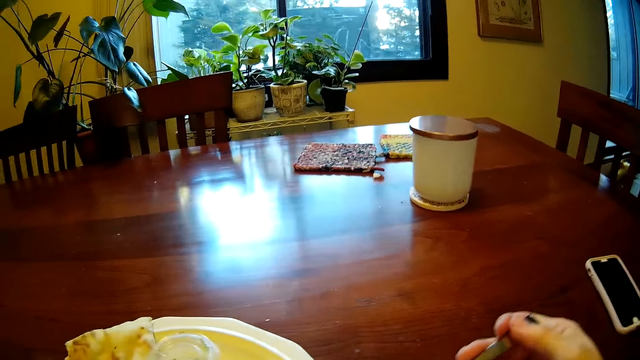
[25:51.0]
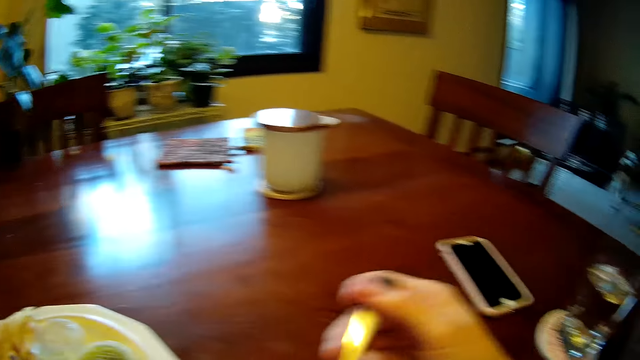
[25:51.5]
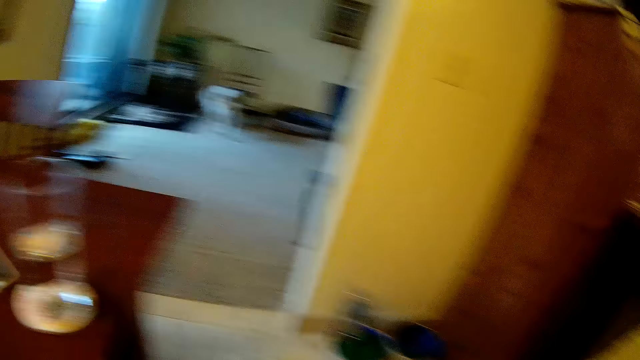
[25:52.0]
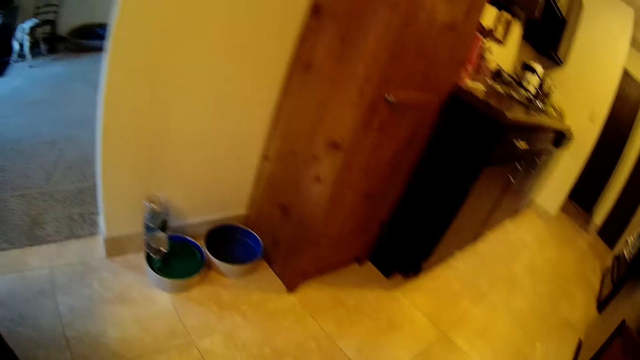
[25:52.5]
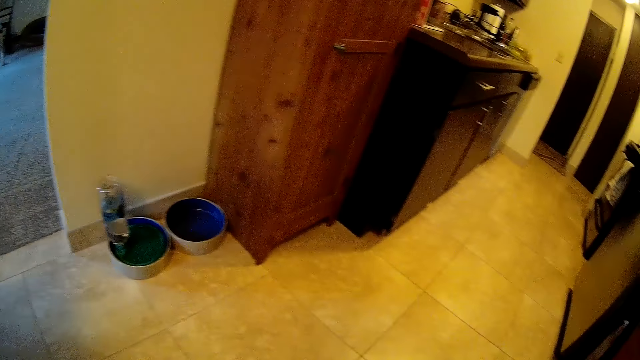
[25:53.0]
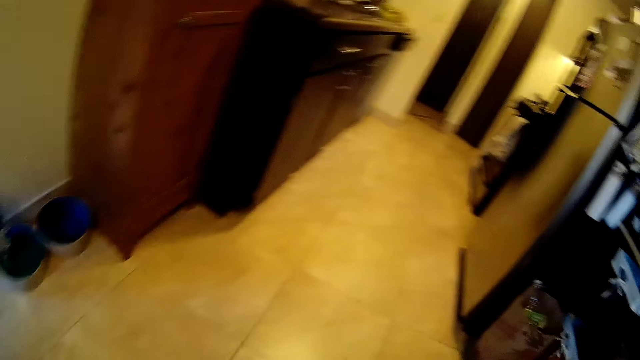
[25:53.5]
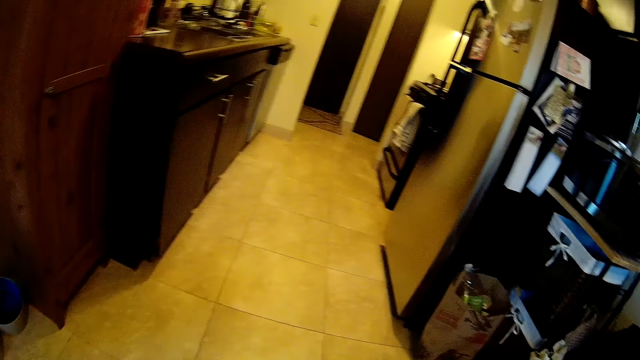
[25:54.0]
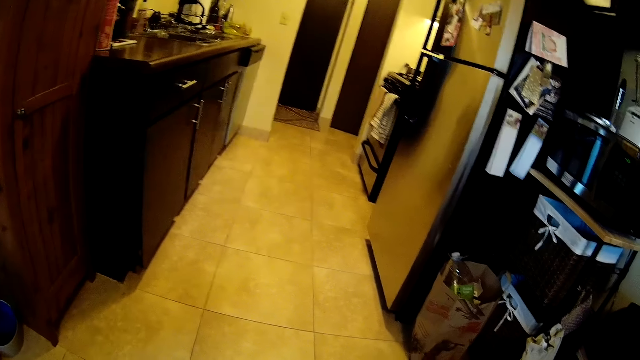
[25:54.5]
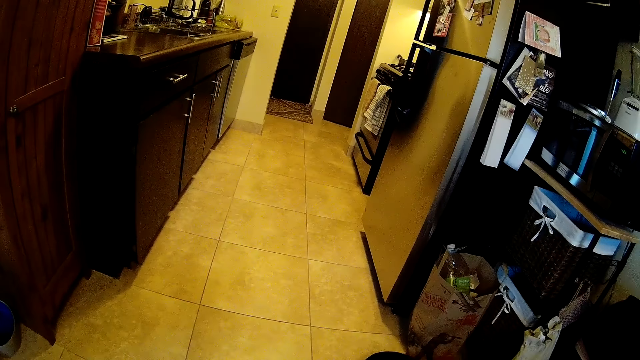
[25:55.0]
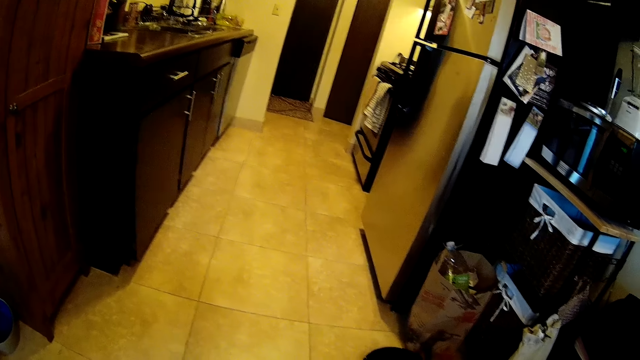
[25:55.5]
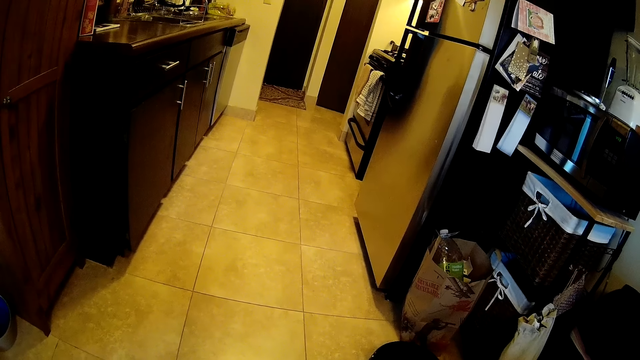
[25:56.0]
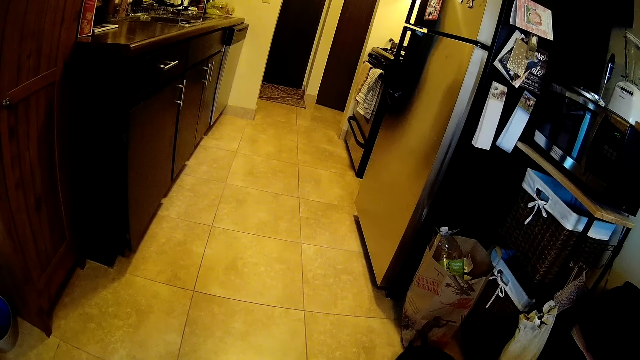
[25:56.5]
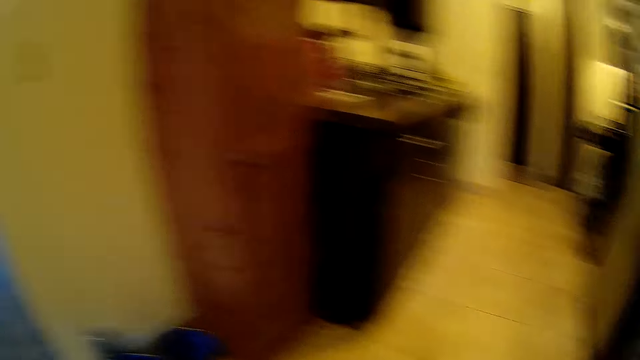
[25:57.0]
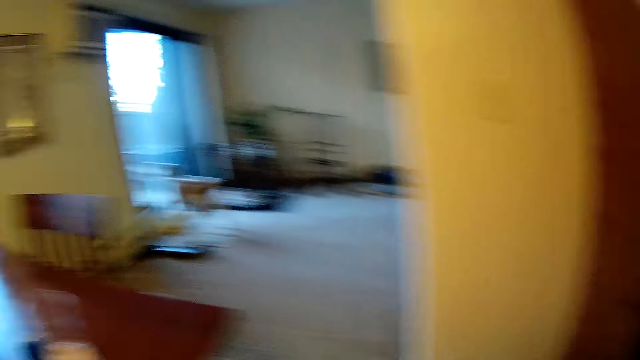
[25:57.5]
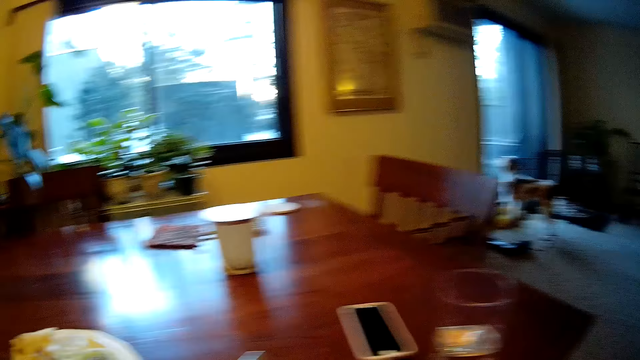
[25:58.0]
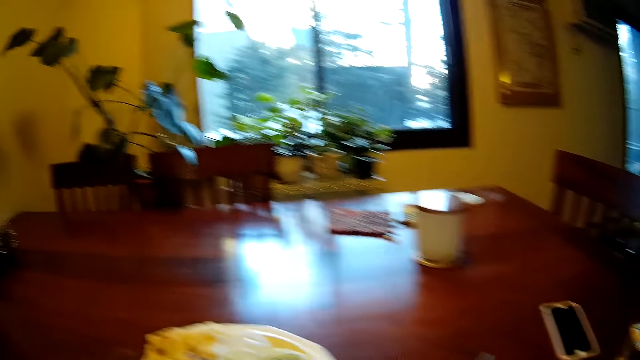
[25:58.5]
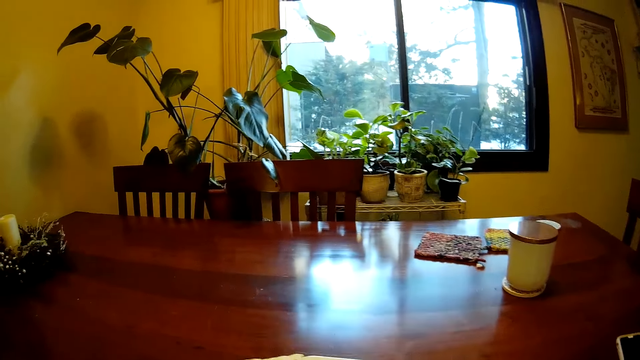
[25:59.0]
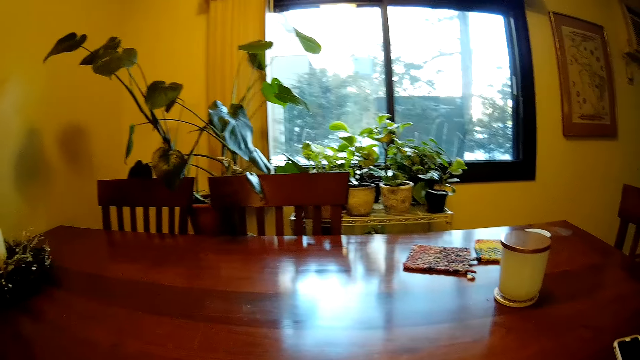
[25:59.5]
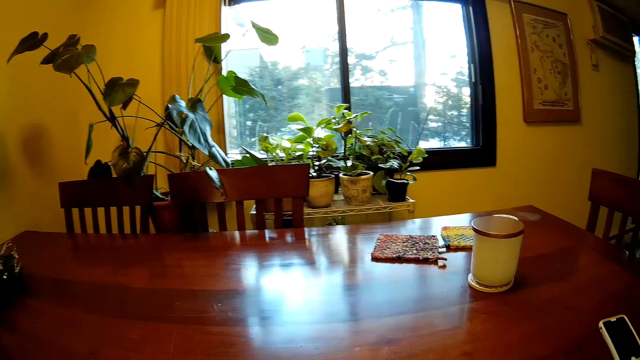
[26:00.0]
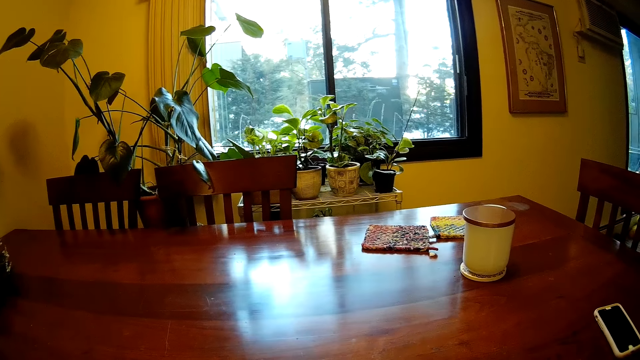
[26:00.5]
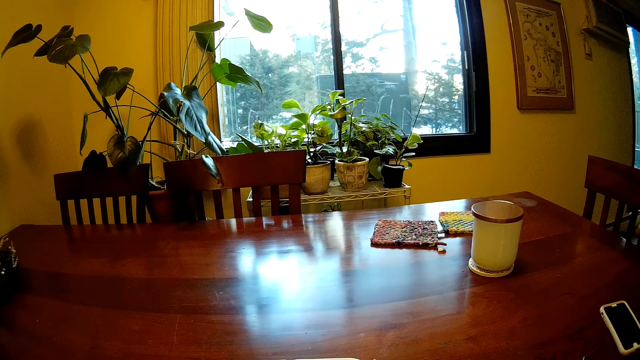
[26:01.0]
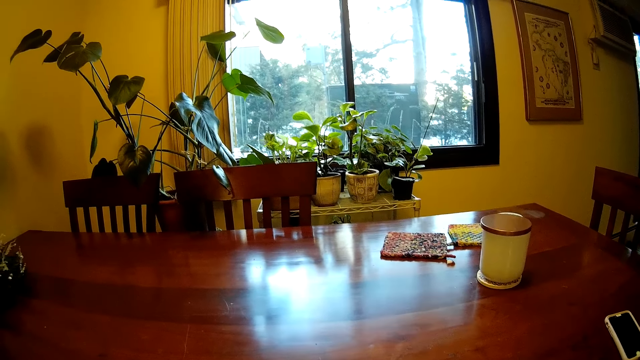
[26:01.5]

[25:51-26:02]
The camera wearer drops the spoon on the plate with his right hand. He looks to the right at the fridge.

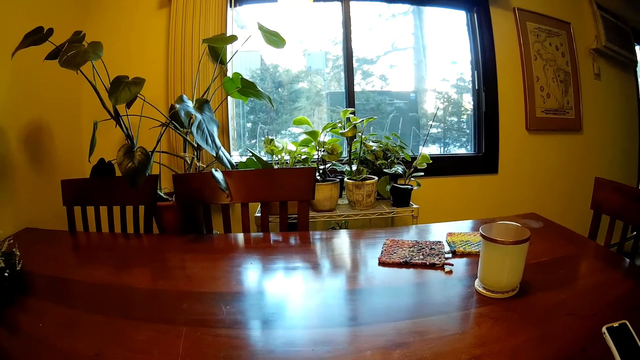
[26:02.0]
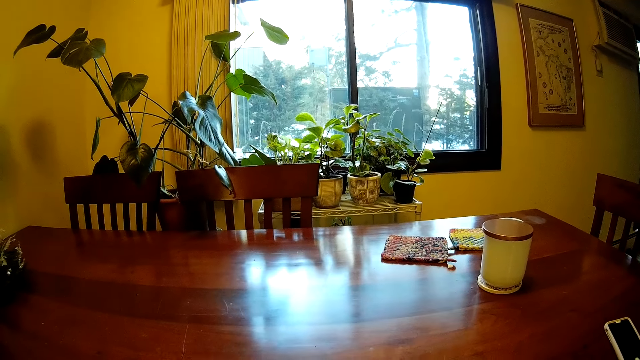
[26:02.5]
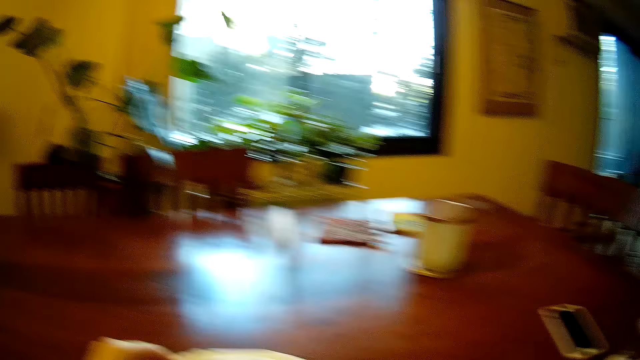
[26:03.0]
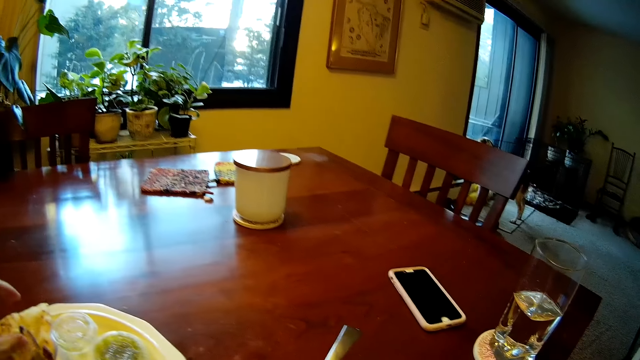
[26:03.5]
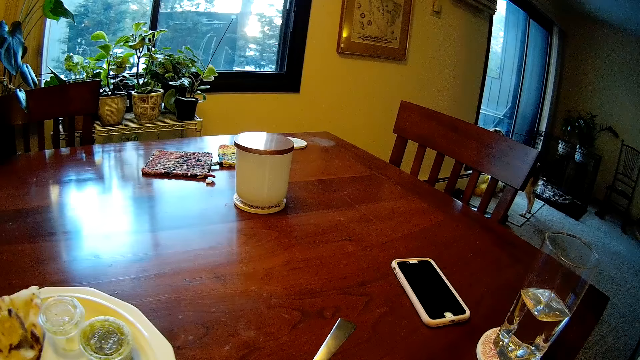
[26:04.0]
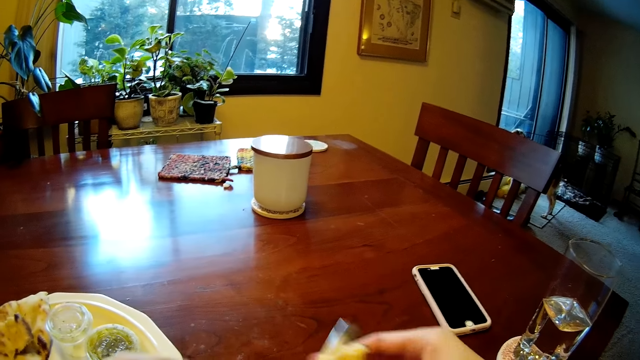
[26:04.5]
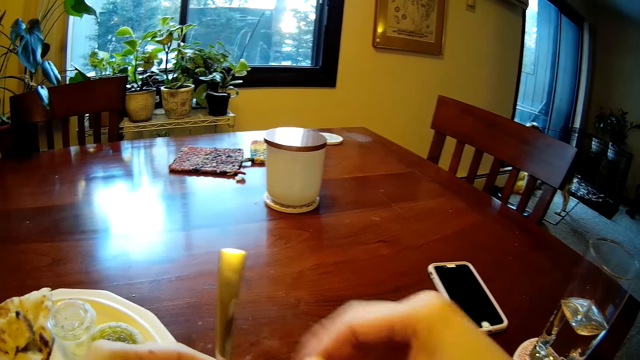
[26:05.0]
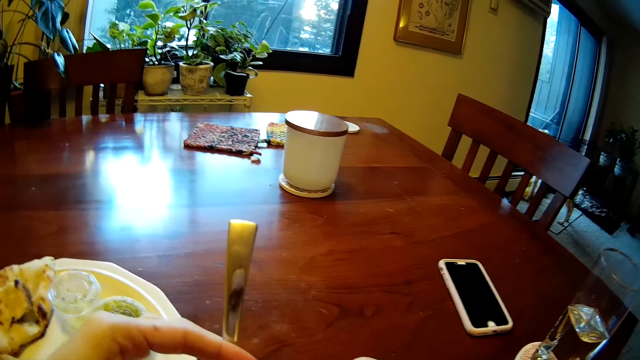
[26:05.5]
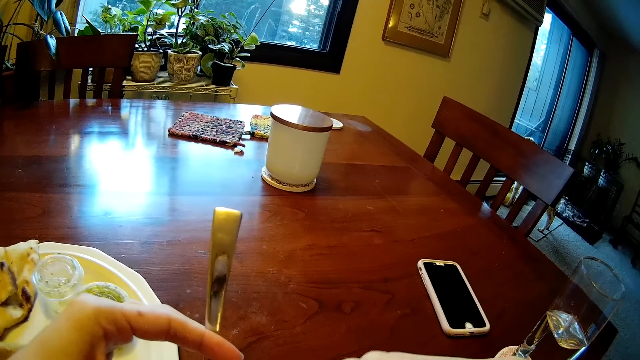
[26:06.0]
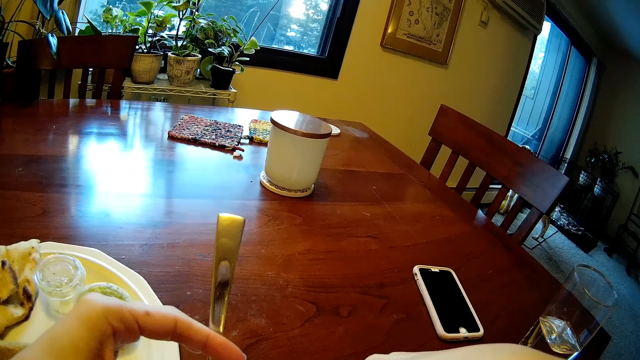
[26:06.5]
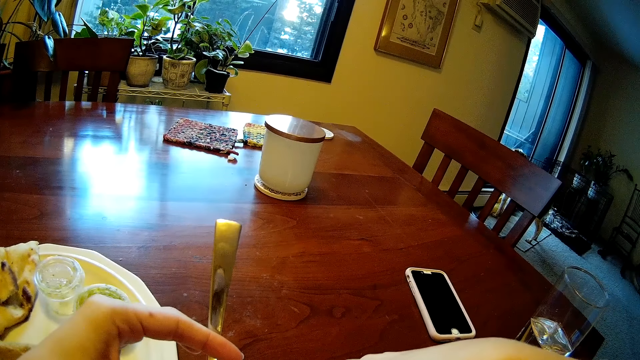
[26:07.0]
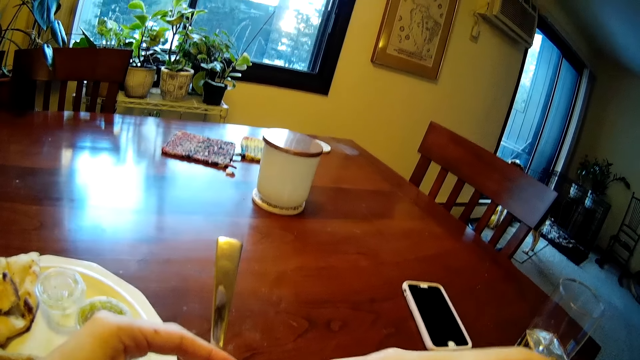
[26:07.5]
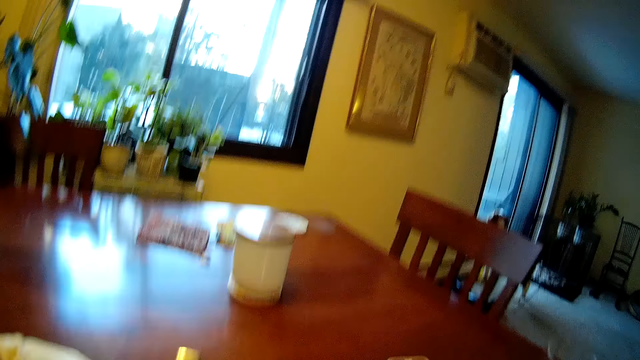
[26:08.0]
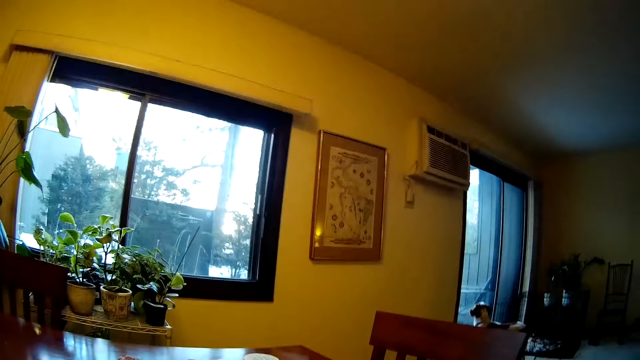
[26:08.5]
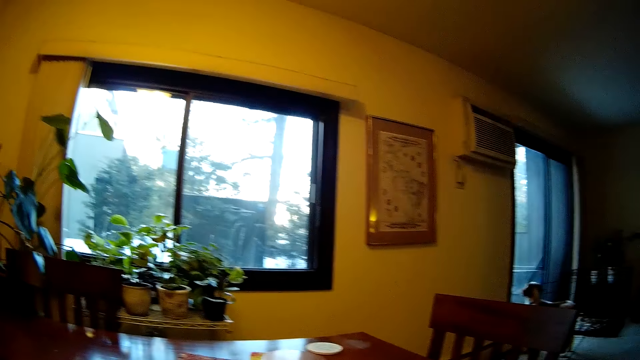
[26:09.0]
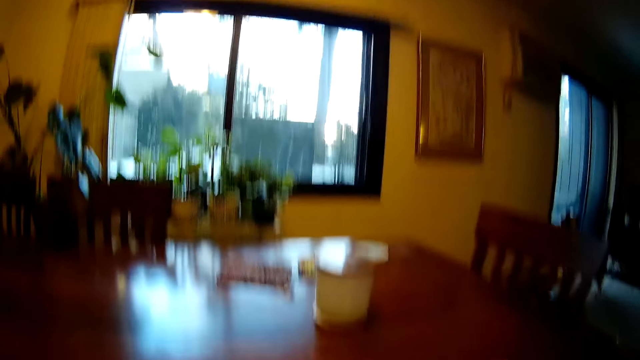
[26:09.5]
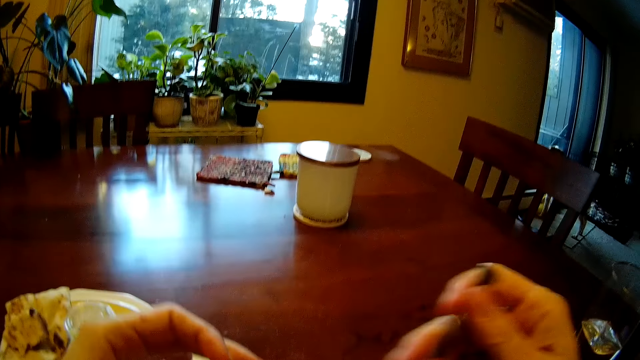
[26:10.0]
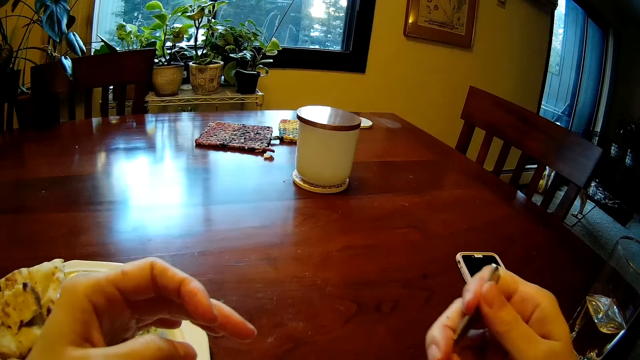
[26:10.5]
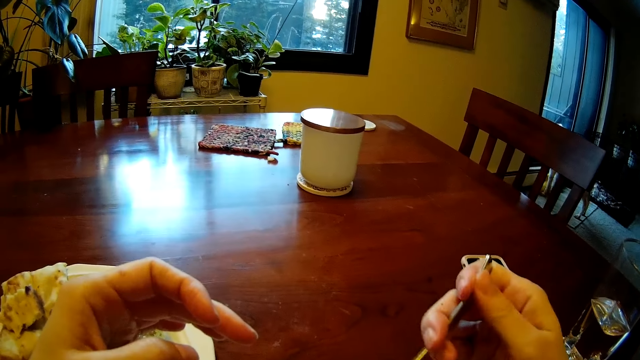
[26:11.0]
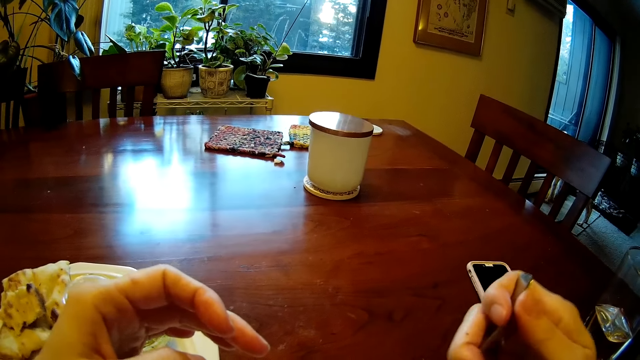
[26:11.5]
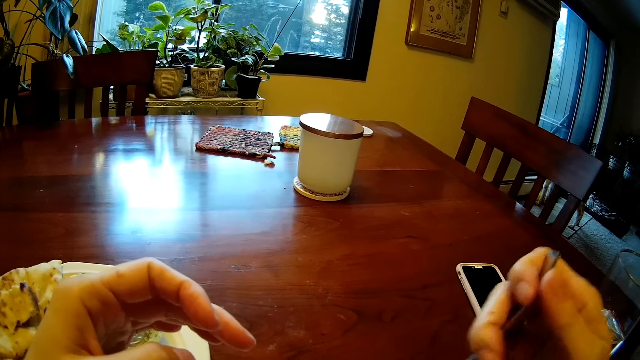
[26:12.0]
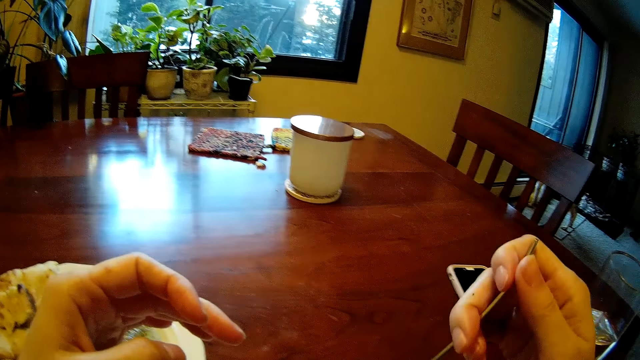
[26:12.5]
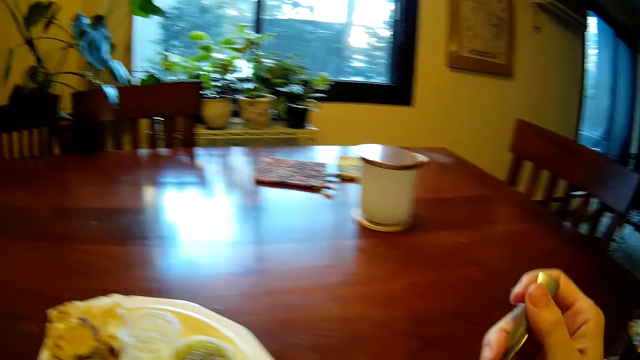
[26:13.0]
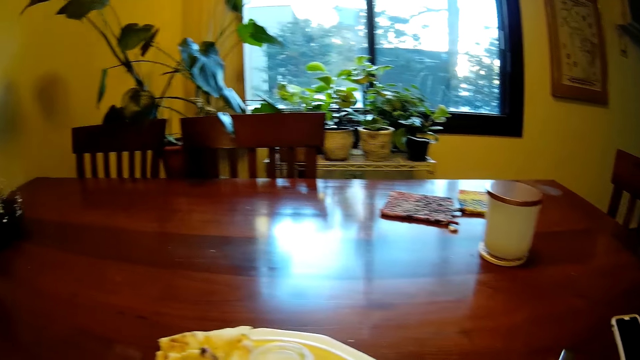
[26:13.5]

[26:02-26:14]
The camera wearer picks something from the plate with his left hand. He holds the spoon with his right hand. He passes the spoon from his right hand to his left hand. He looks up. He mixes something with the spoon in his right hand.
